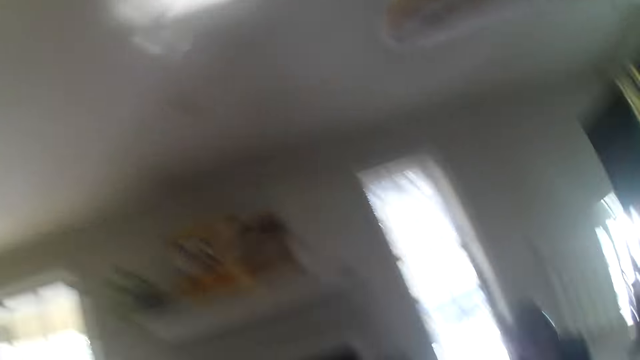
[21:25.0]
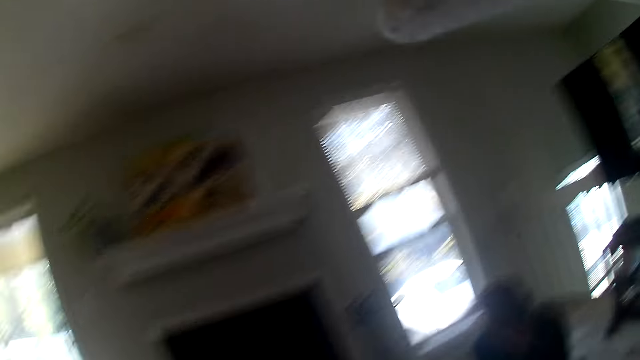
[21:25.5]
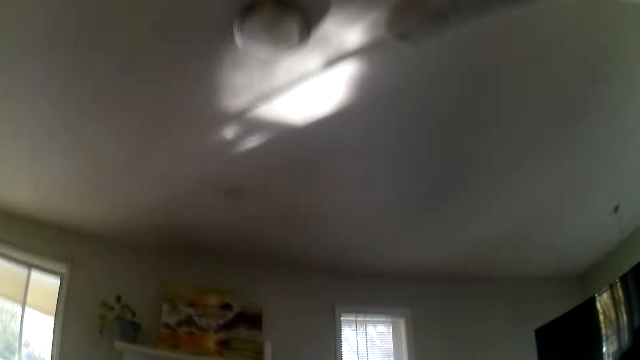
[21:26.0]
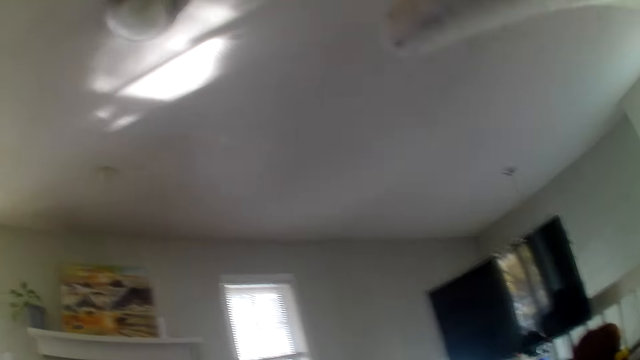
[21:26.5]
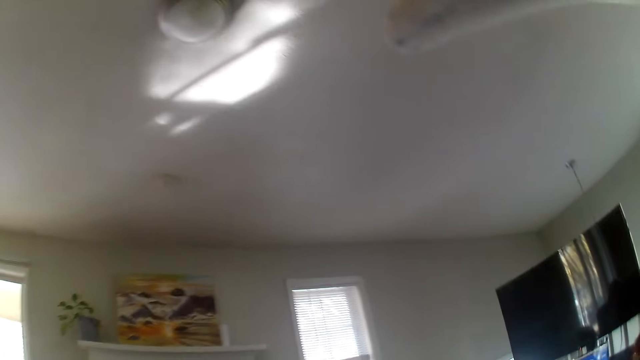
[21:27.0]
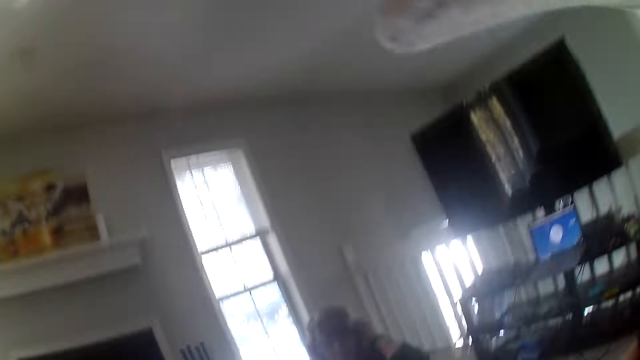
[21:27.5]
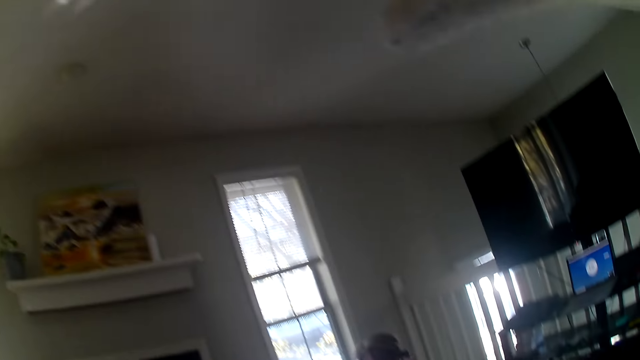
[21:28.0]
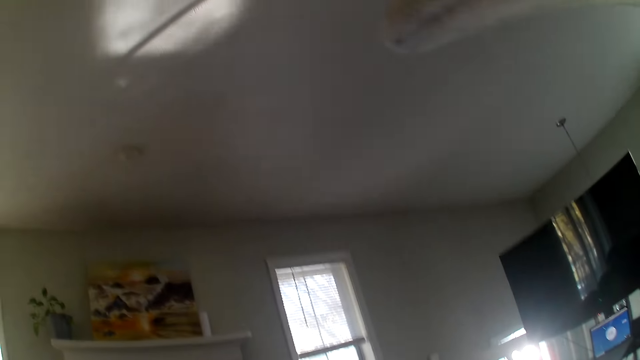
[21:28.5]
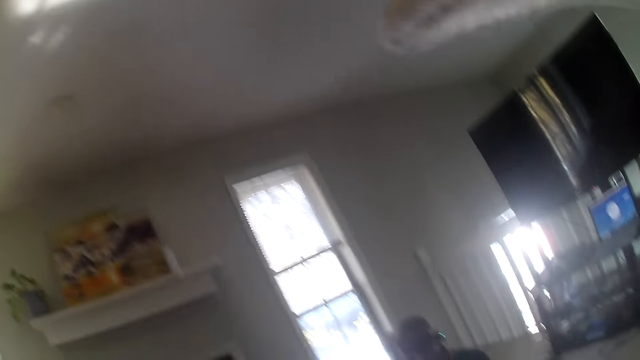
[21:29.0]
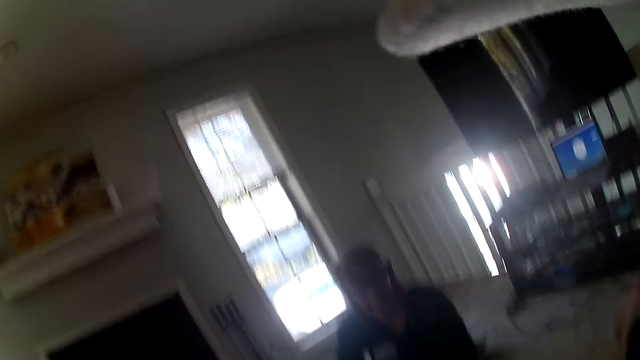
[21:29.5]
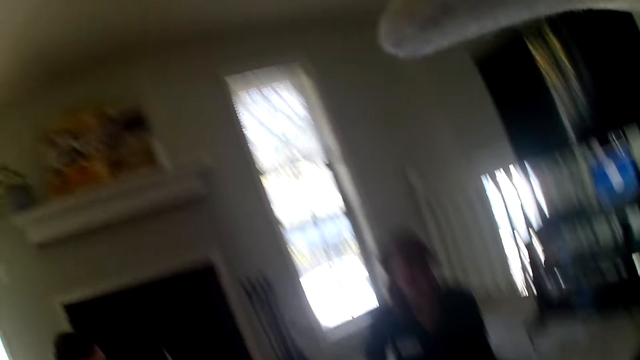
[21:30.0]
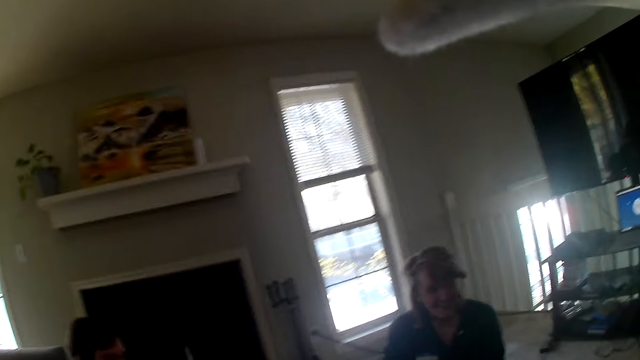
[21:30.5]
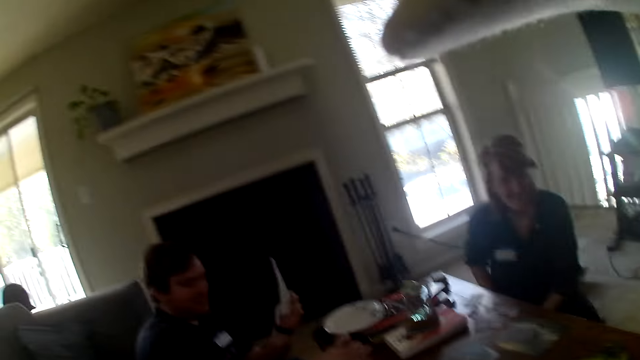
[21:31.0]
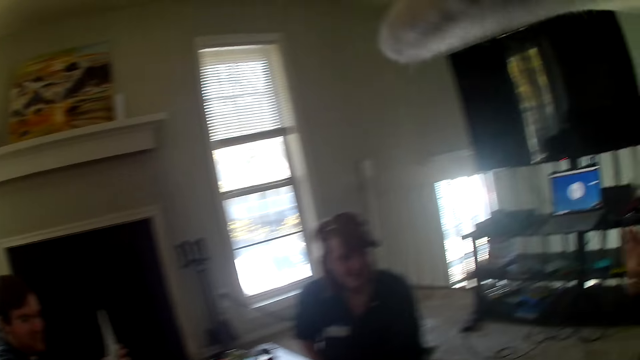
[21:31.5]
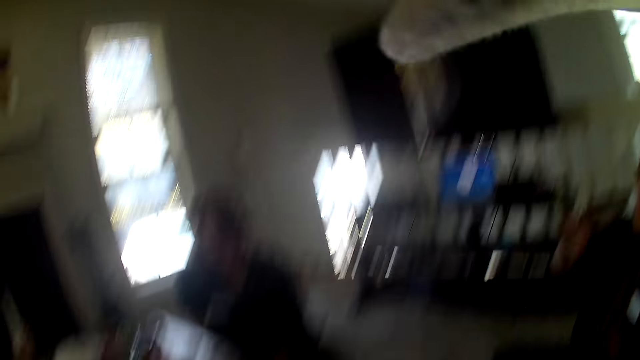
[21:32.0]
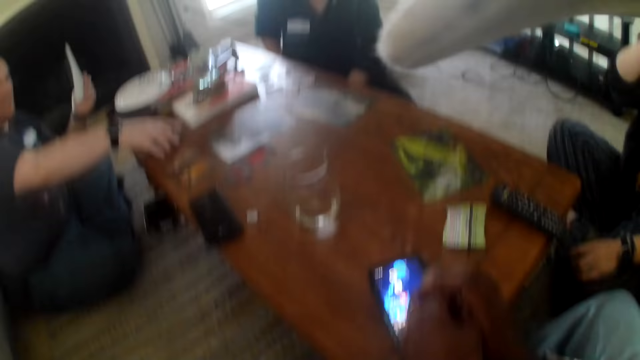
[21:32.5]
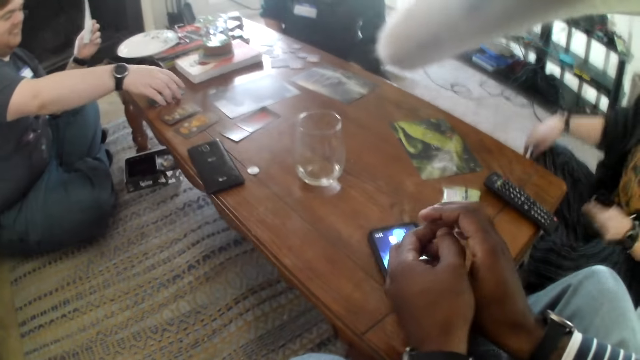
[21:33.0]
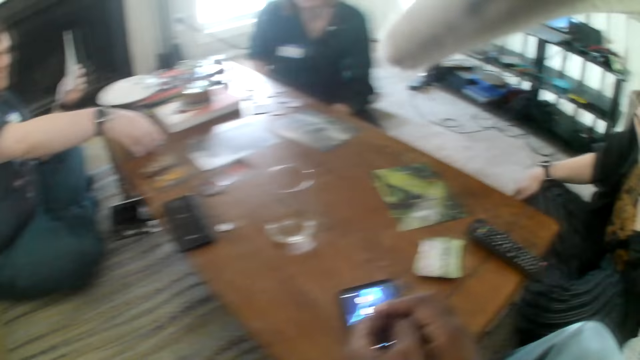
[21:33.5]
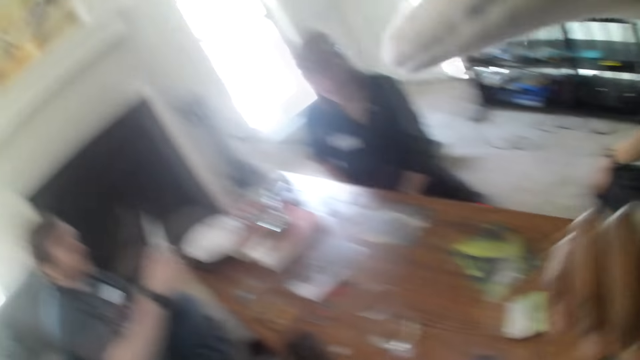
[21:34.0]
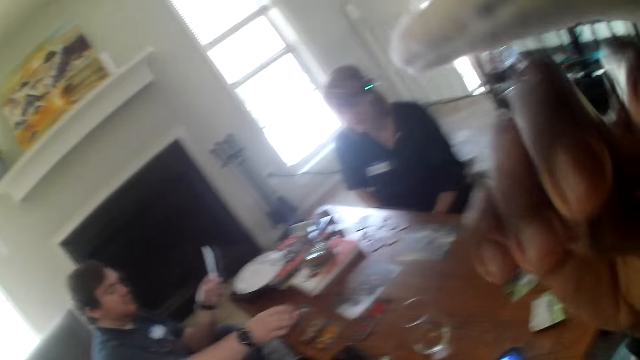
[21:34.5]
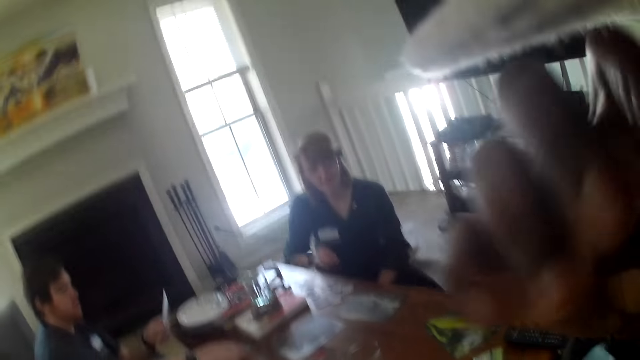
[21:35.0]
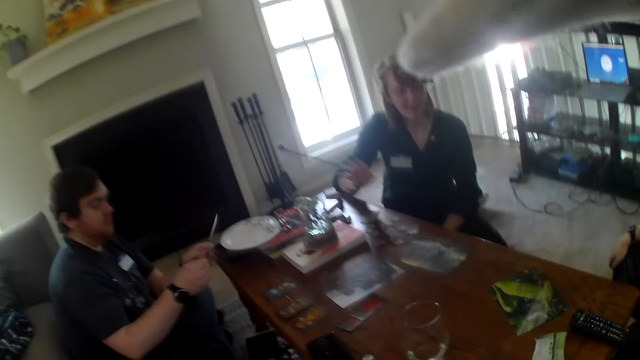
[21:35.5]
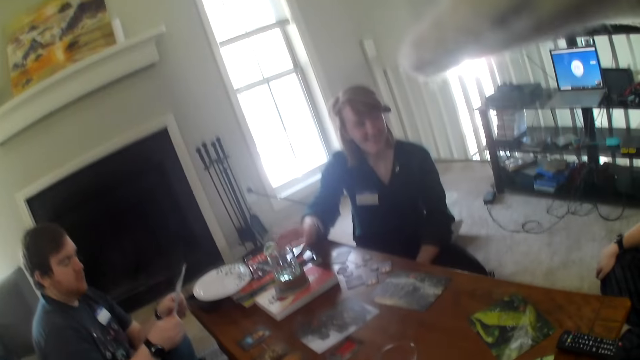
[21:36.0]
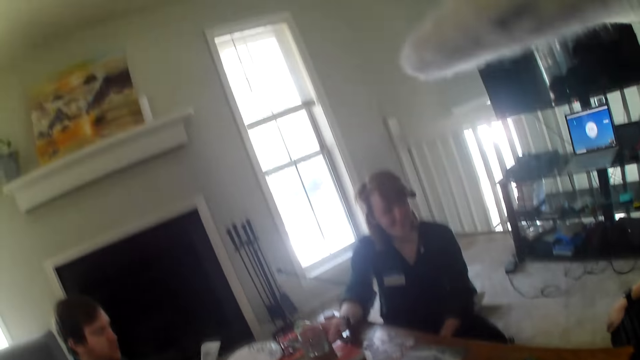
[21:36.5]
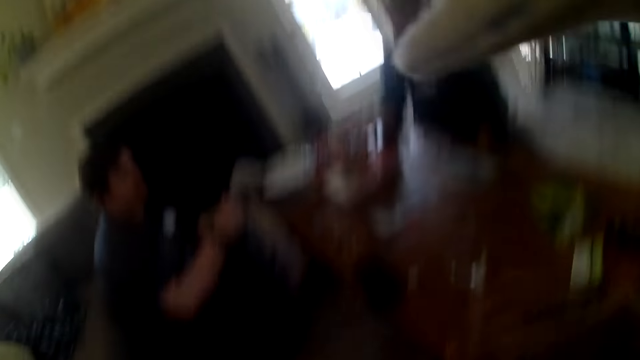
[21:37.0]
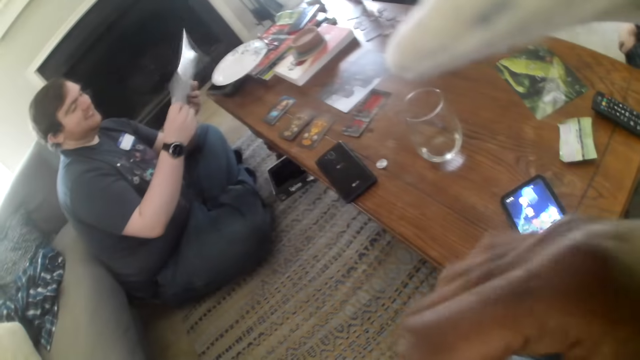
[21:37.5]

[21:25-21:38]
The camera wearer stares at the woman. He stares at the table. He touches himself. He stares at the woman.

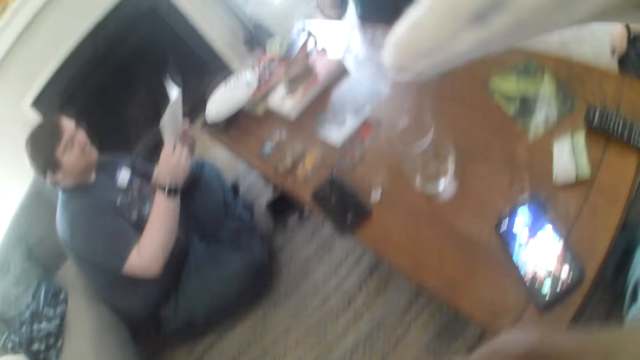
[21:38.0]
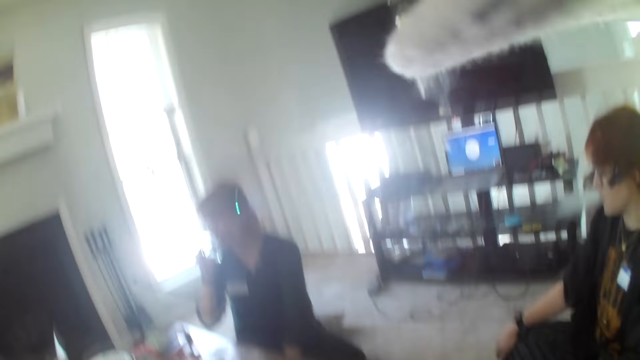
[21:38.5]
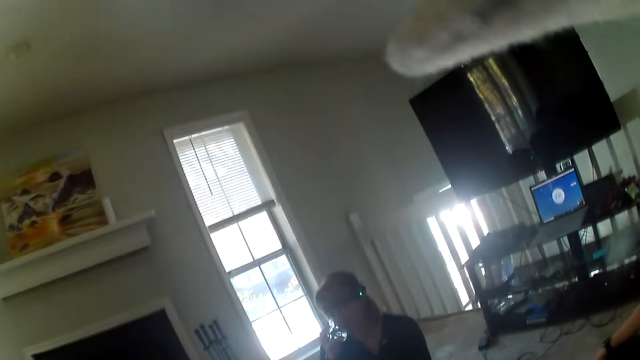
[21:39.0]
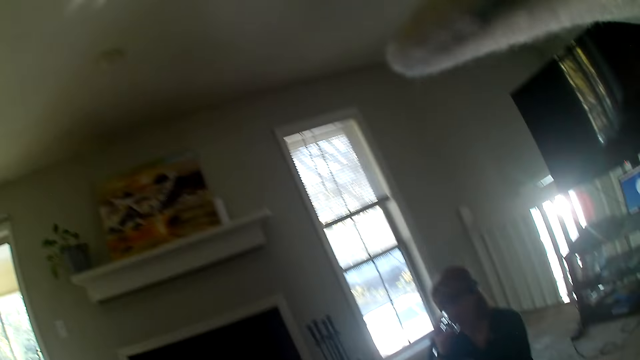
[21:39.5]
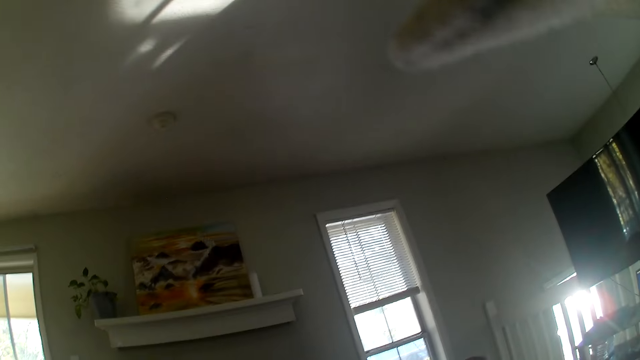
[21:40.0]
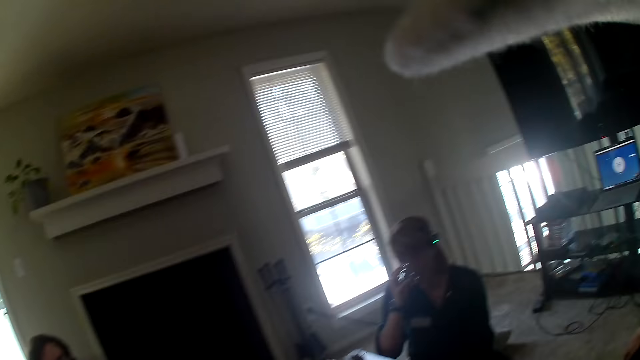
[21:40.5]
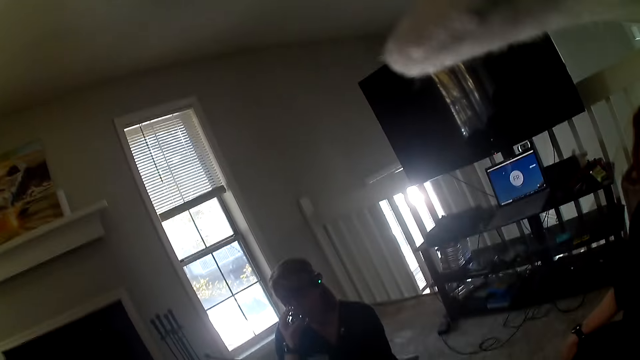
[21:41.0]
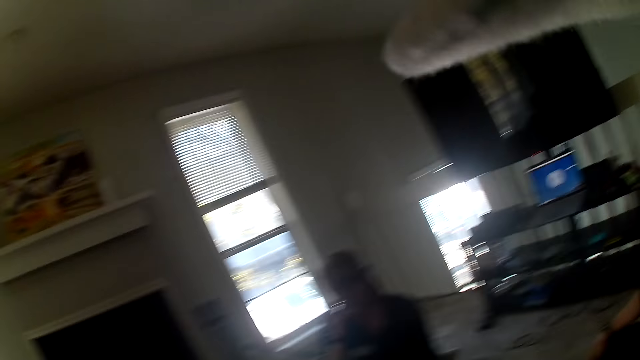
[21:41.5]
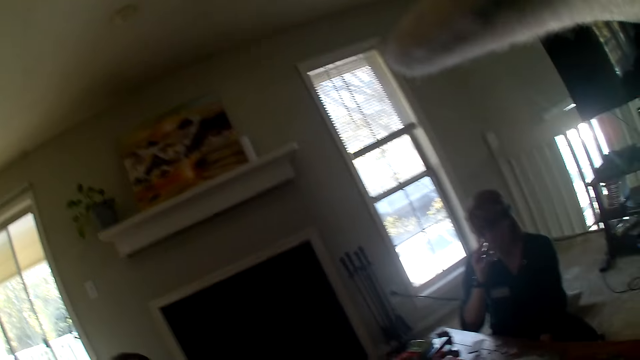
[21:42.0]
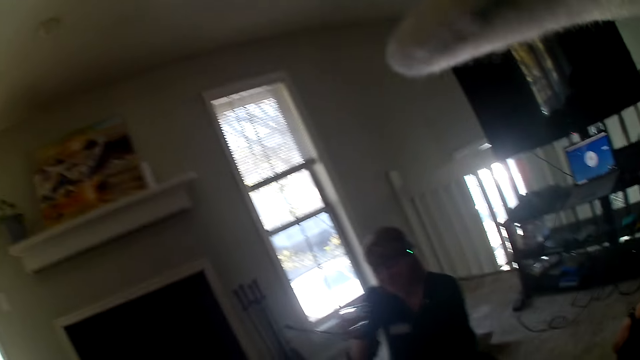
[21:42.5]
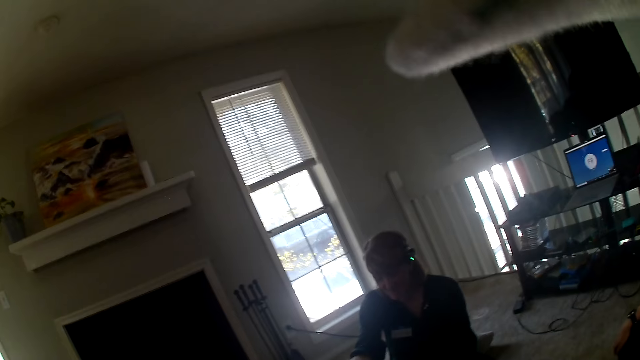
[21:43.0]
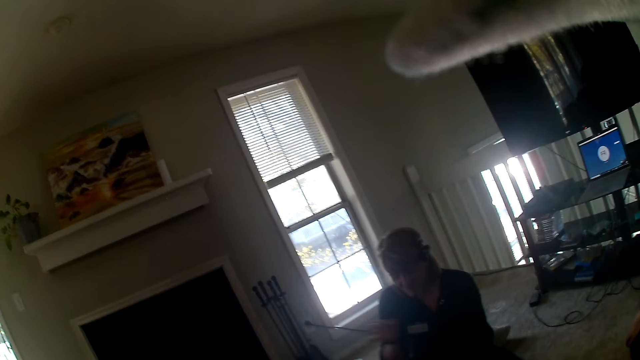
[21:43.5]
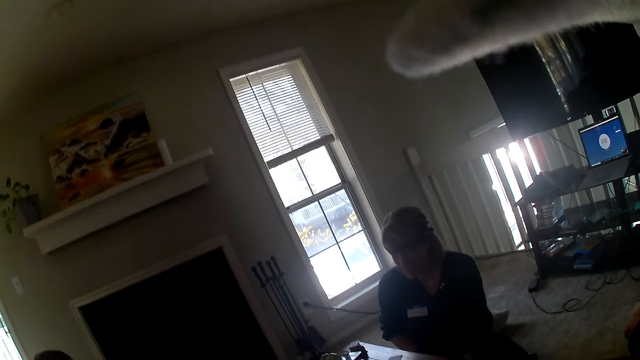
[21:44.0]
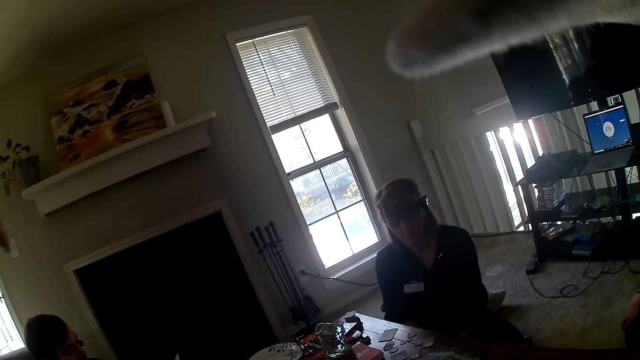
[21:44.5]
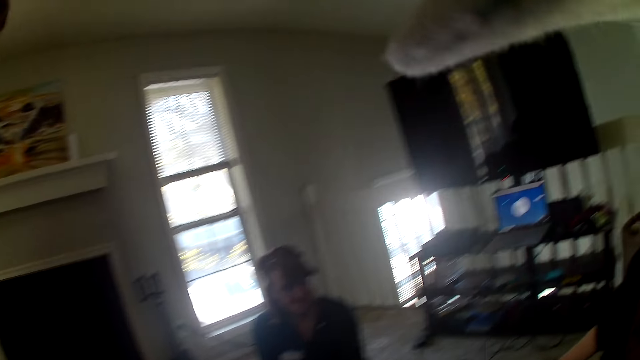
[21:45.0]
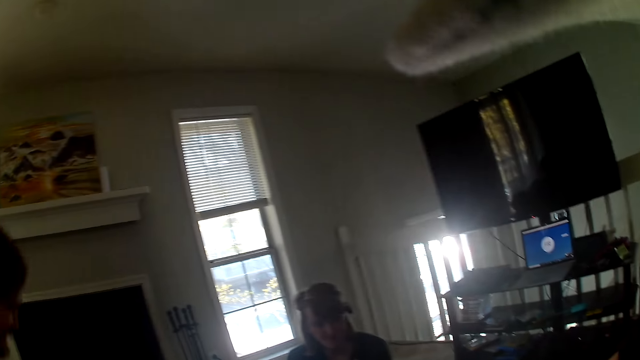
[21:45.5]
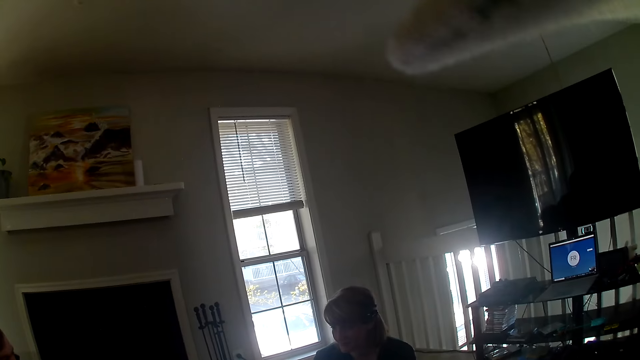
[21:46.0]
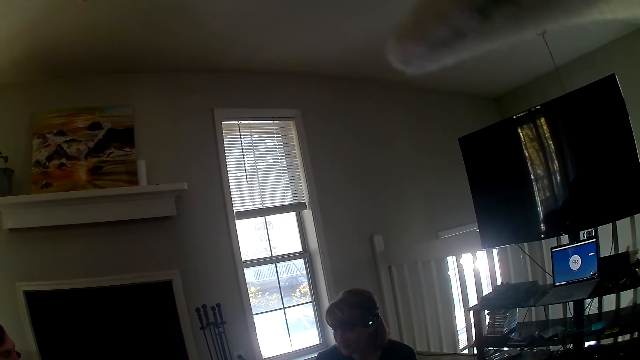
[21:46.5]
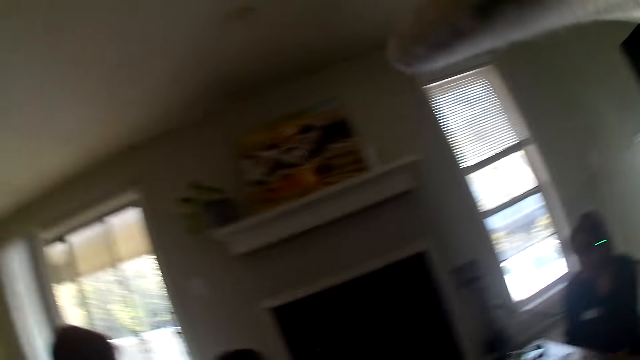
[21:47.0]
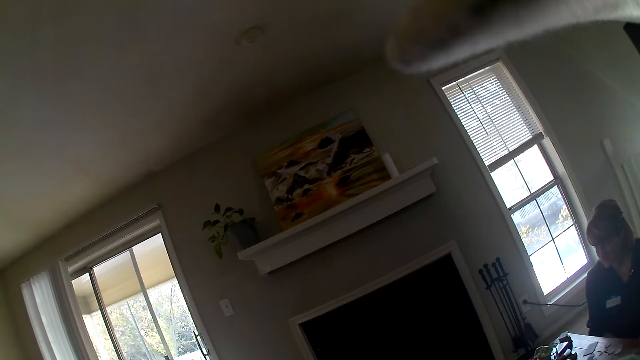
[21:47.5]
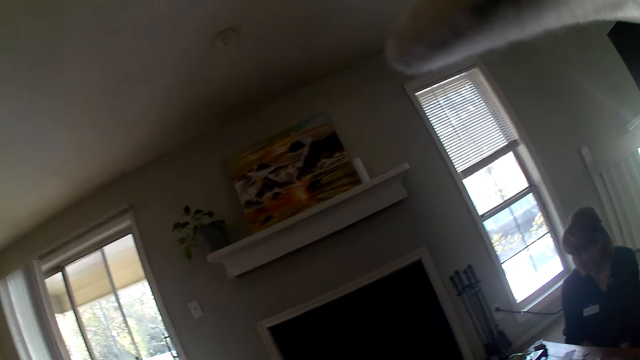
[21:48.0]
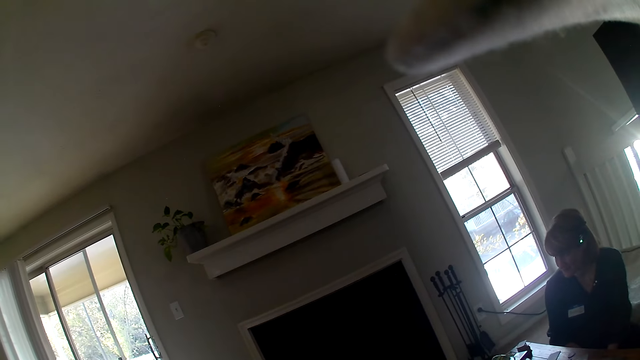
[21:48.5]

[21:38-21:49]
The camera wearer looks around the apartment. The woman drinks from the glass. The camera wearer looks around. They stare at the television and look around the apartment.
